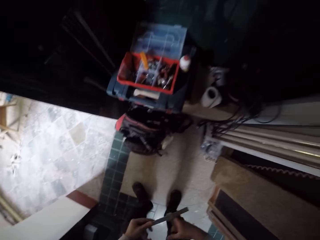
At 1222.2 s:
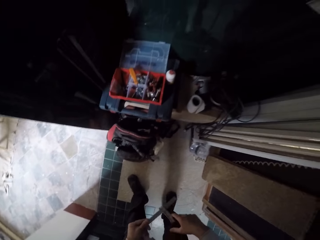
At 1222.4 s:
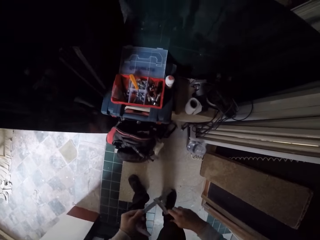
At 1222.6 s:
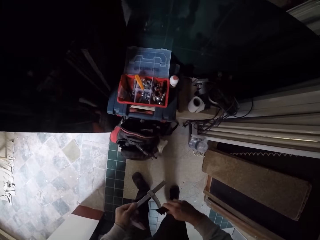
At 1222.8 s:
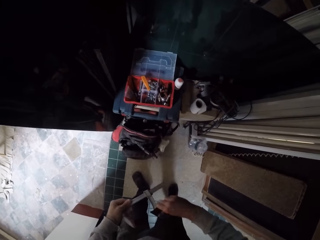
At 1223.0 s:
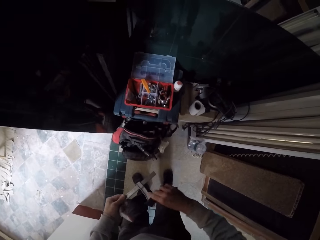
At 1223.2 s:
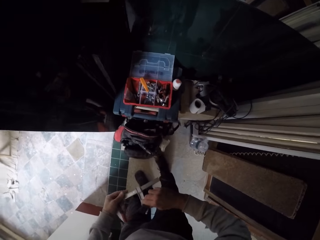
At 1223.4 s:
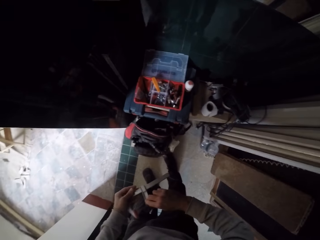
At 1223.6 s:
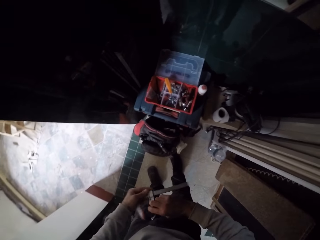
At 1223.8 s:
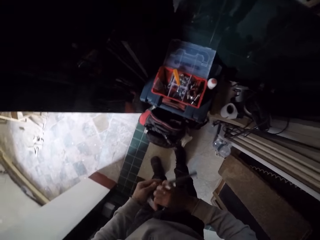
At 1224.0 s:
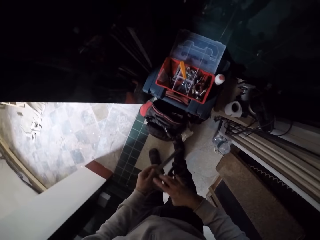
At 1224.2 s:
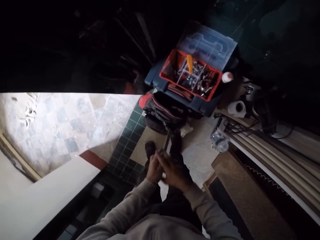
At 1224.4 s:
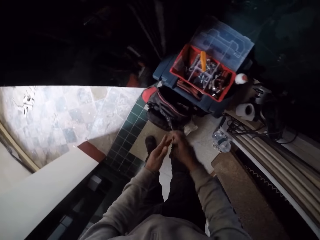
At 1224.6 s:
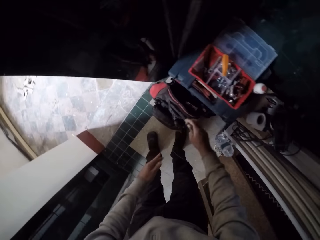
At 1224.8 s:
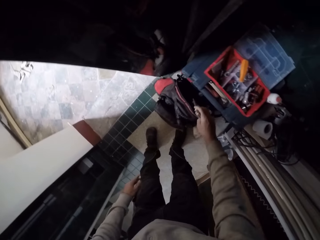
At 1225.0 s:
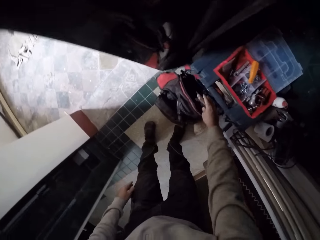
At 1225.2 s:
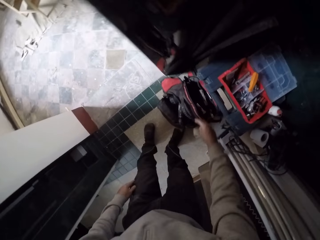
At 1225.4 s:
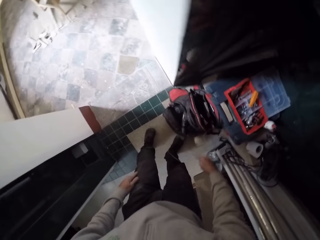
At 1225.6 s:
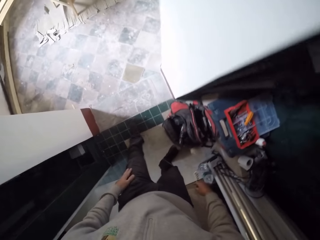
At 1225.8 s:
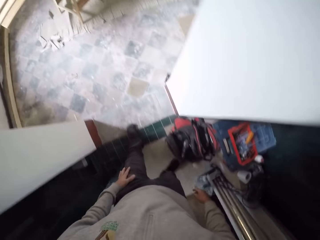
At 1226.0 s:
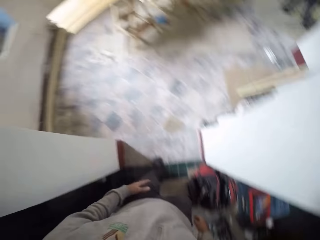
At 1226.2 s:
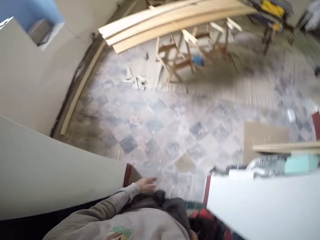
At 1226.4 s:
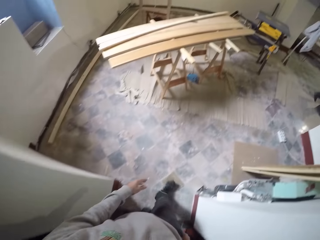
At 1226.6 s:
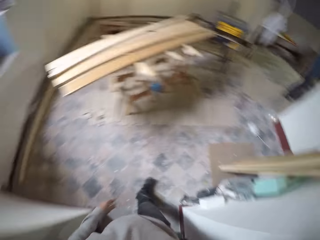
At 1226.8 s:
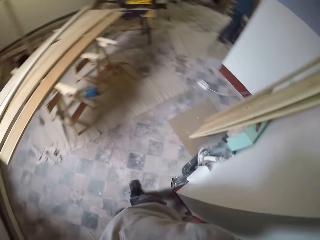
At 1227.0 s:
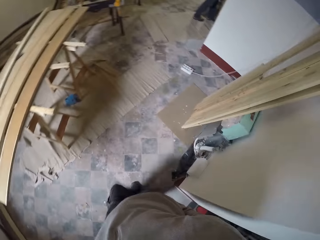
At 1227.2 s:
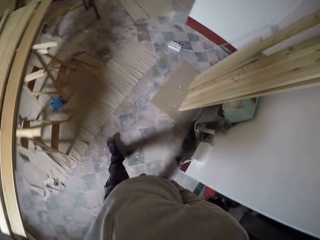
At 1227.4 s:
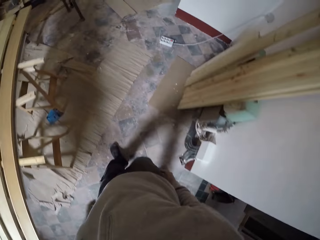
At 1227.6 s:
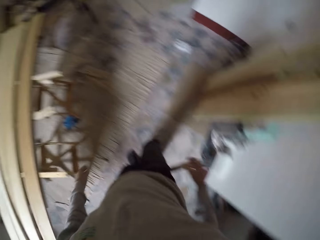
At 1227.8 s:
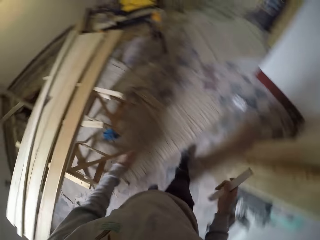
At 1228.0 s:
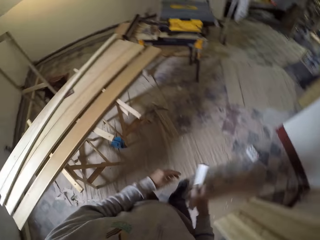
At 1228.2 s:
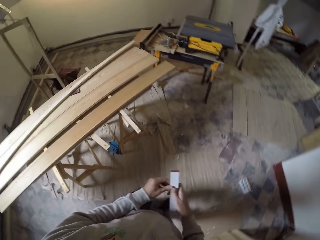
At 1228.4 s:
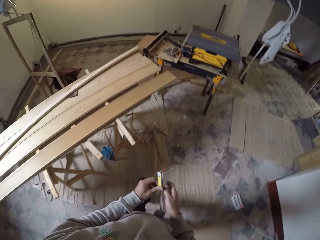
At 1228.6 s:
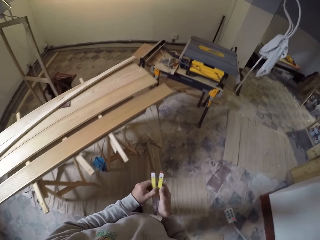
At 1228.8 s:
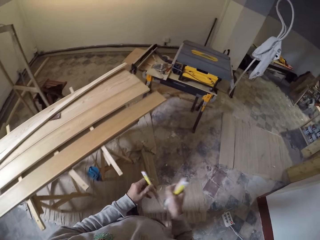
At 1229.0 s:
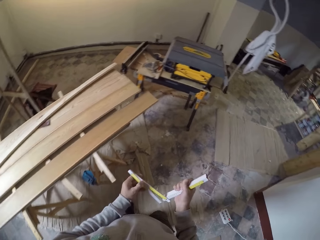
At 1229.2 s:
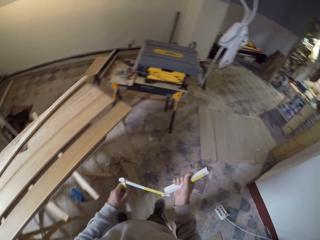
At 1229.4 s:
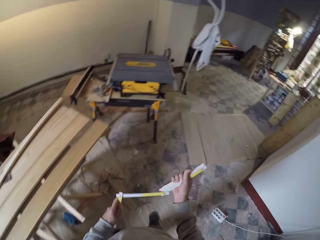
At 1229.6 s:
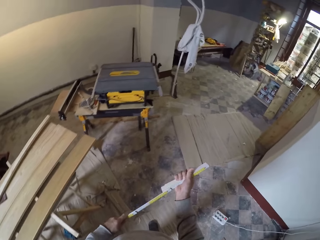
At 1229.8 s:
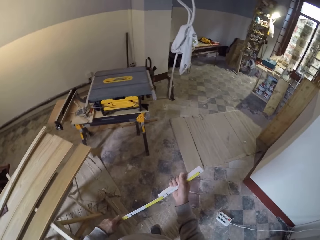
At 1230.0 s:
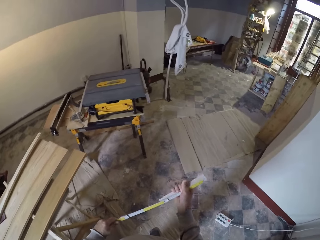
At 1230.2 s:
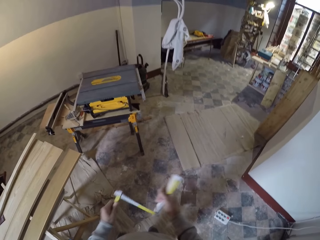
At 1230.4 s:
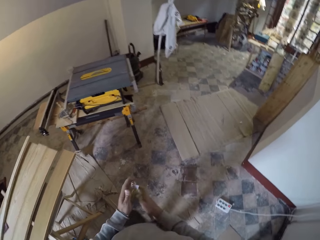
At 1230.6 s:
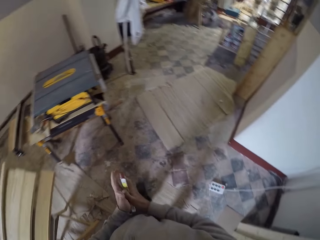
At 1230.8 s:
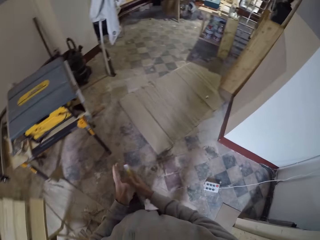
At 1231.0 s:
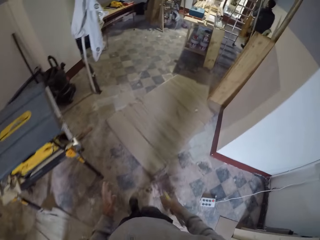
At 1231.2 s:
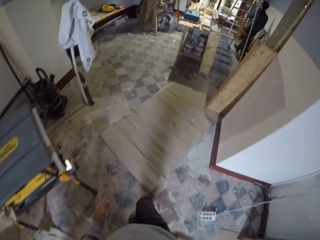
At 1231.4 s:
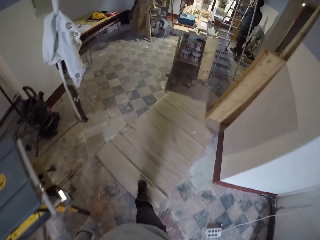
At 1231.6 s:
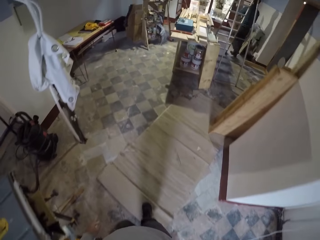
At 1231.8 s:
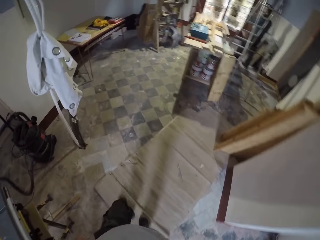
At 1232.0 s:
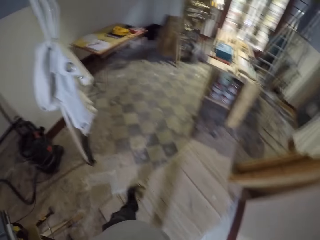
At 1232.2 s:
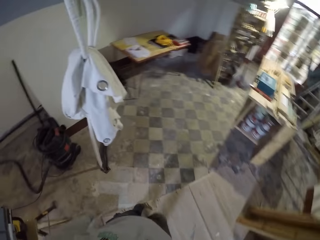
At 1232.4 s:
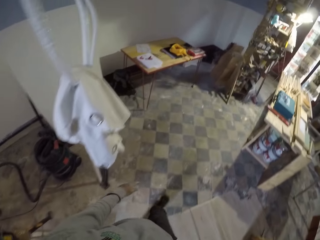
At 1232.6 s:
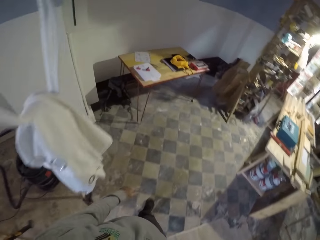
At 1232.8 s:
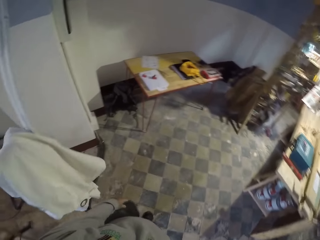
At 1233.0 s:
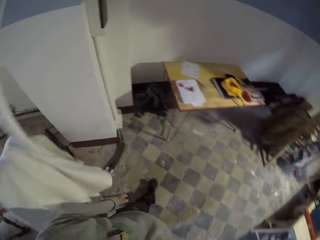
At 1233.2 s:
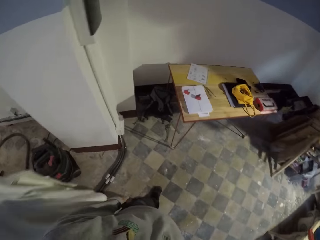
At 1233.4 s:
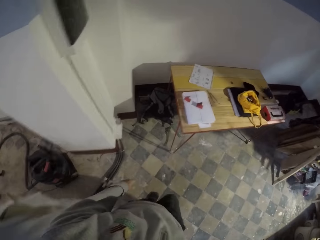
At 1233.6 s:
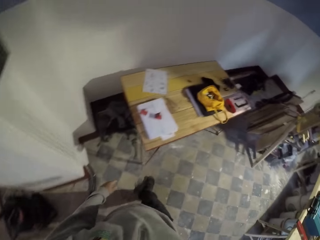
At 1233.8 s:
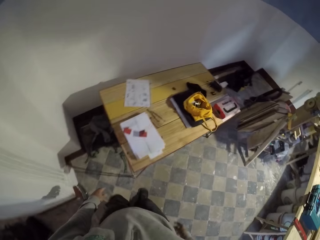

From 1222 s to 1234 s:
The camera wearer picks up the ruler. They place the ruler in the bag. They walk around the room. They pick a linear measure from the pocket and unfold the linear measure. They carry the ruler. They fold the linear measure. They walk around the room. They place the linear measure in the pocket.

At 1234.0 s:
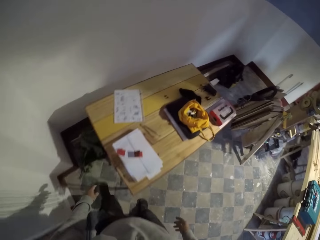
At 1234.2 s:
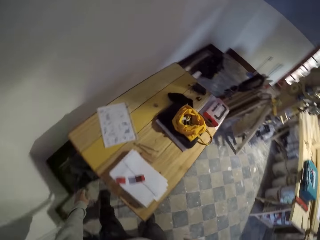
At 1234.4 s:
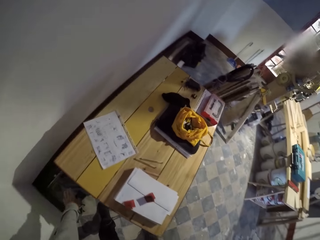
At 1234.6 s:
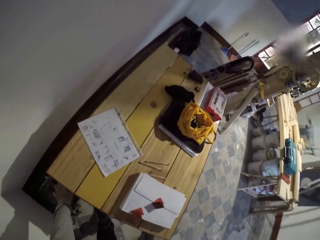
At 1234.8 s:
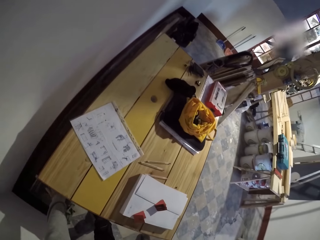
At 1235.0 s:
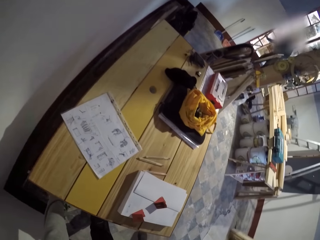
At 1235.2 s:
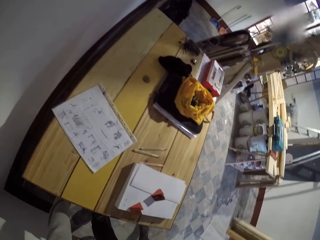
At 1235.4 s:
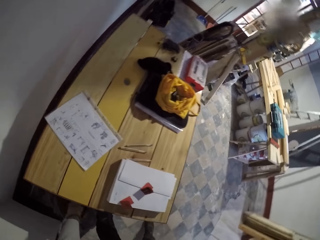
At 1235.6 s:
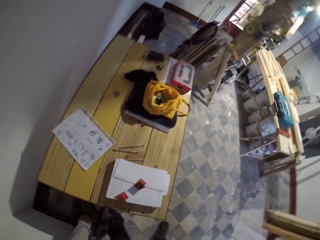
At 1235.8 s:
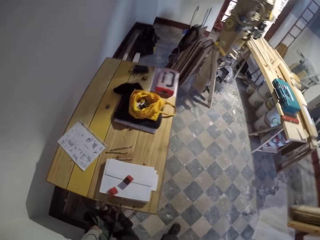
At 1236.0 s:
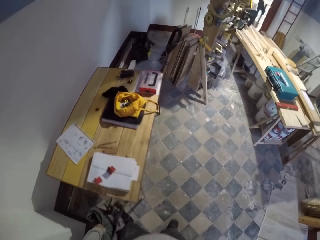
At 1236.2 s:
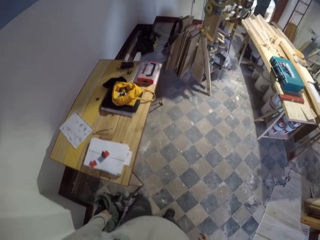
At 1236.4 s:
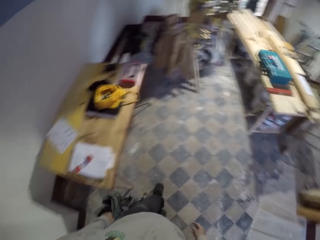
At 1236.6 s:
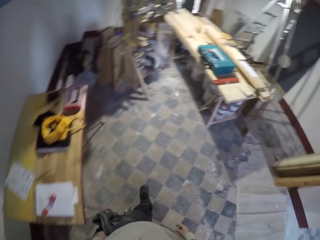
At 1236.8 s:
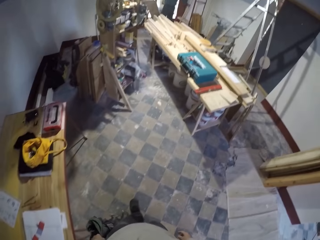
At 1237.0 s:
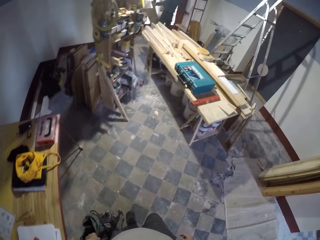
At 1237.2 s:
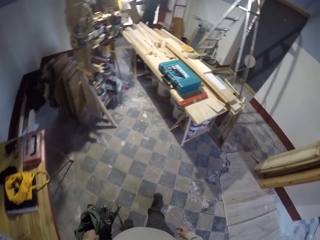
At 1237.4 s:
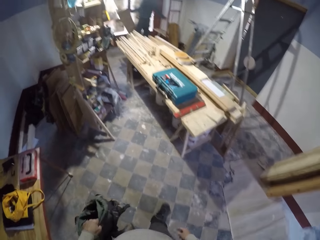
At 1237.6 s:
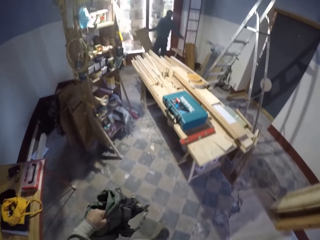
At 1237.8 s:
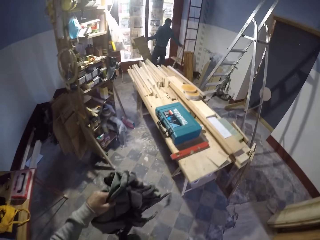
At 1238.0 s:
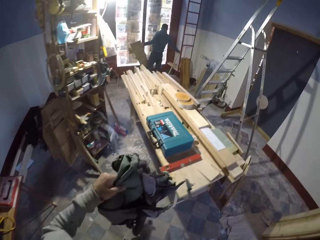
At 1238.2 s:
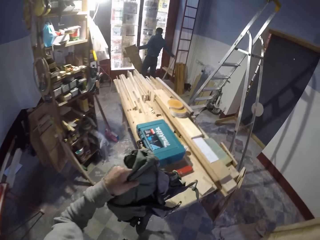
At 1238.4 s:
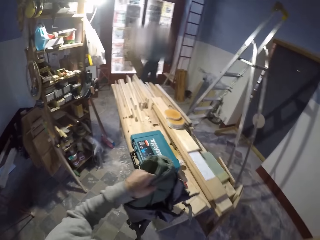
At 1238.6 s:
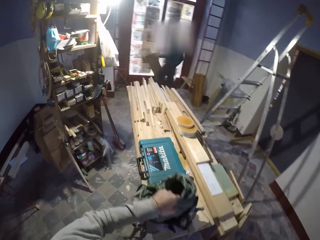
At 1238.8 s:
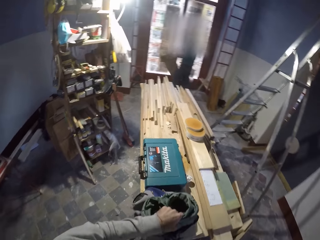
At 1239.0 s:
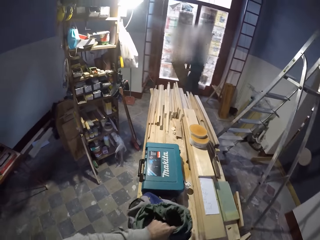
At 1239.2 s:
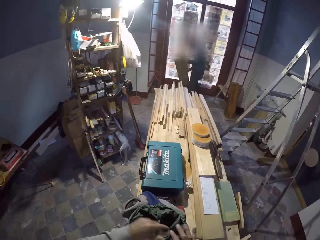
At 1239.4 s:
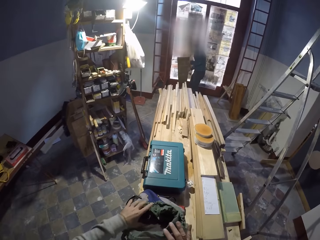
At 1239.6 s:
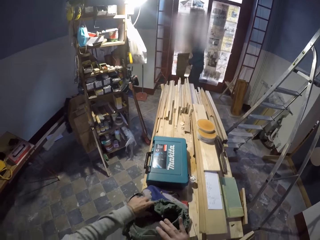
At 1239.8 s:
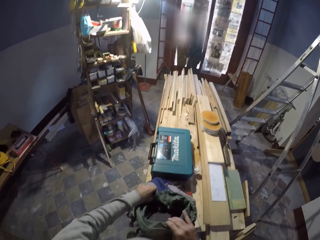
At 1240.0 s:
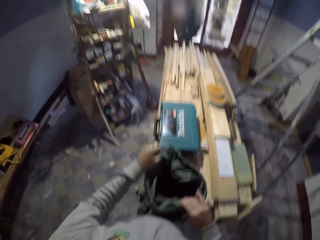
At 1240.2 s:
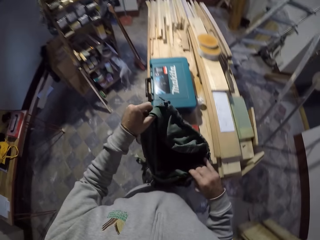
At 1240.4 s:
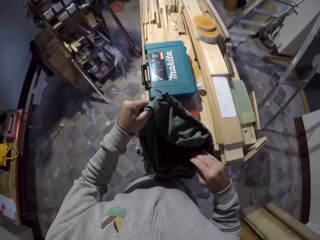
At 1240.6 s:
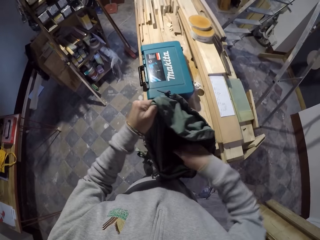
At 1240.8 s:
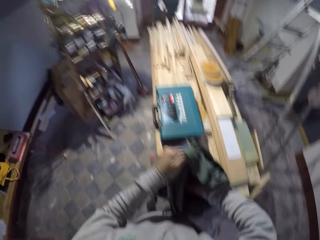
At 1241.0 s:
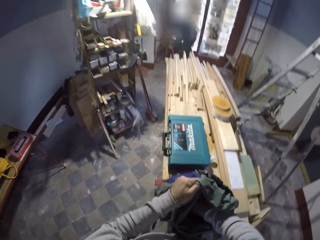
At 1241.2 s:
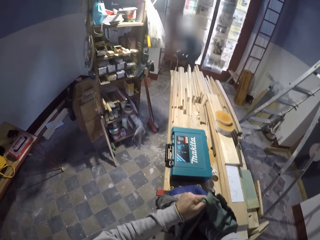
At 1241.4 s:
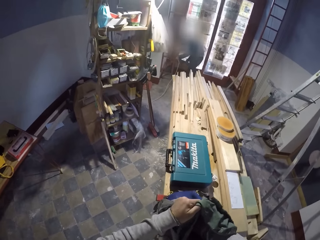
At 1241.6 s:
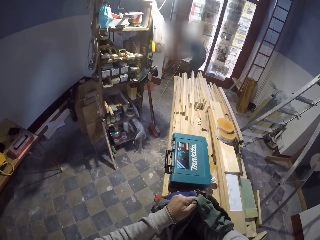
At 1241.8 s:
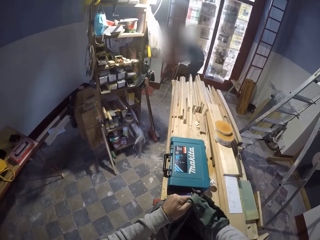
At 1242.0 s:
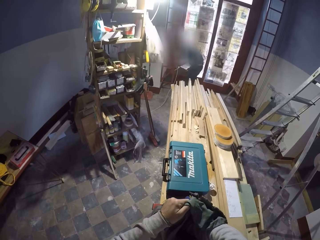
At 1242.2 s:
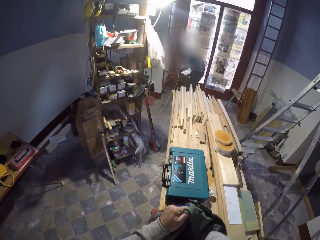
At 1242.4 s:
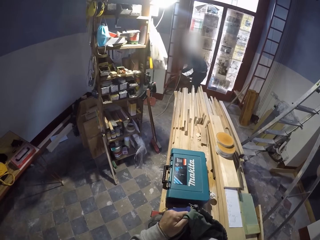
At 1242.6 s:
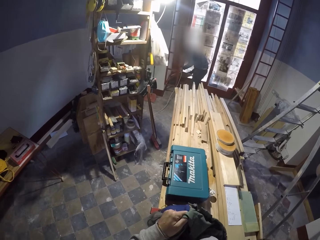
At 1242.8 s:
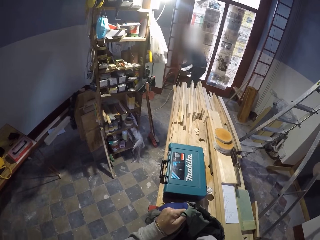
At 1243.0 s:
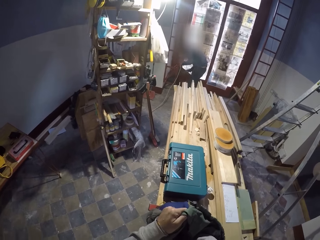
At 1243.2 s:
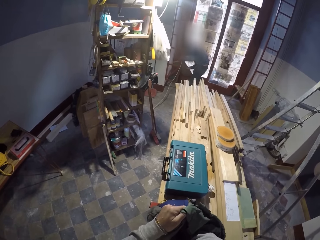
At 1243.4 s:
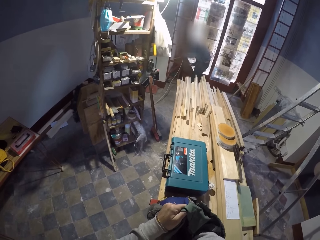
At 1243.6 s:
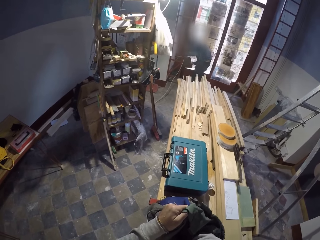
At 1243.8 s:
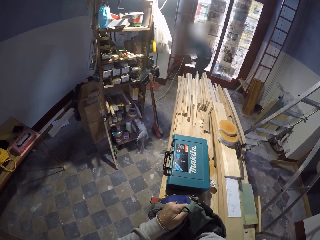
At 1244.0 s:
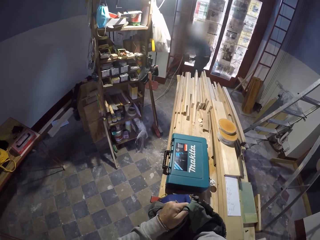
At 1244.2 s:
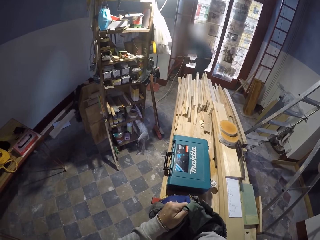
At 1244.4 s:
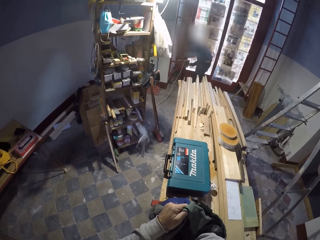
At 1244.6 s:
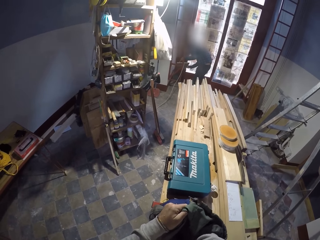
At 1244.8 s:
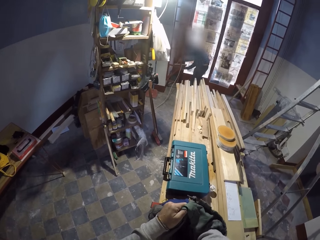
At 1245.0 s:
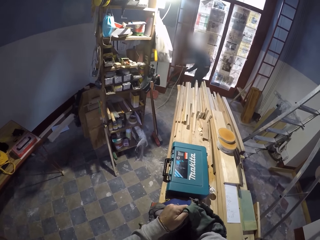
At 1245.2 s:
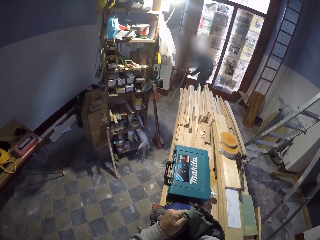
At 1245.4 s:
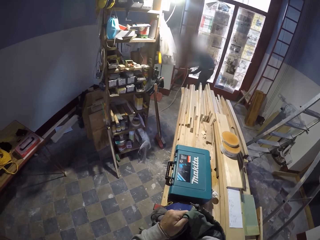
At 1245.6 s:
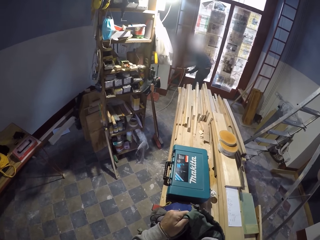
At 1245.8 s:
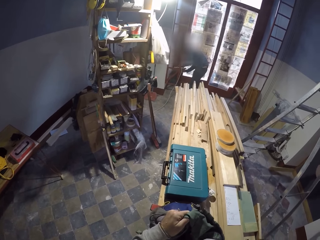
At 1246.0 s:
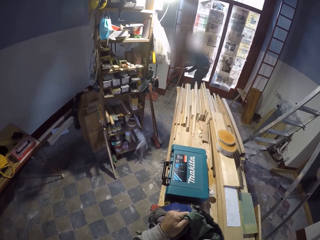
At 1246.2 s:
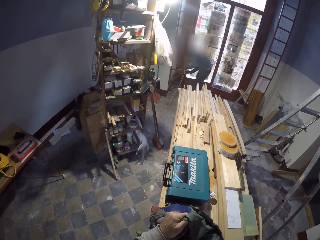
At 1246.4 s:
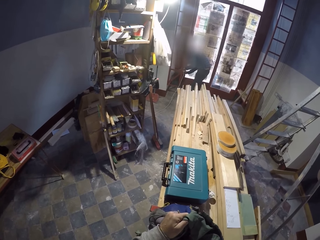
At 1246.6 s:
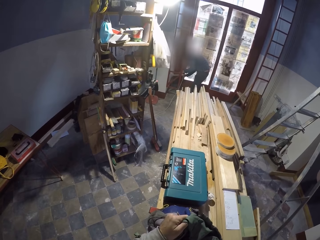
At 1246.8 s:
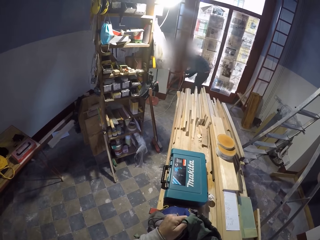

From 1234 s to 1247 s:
The camera wearer picks up the bag from the bench. He walks around the room. He places the bag on the table. He opens the bag and searches in the bag. He puts his hand in the bag.
